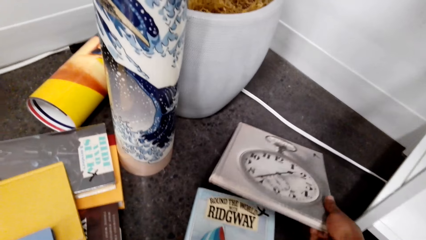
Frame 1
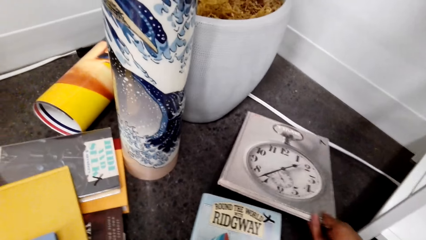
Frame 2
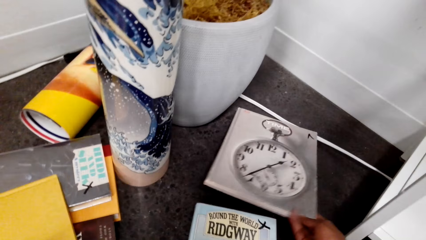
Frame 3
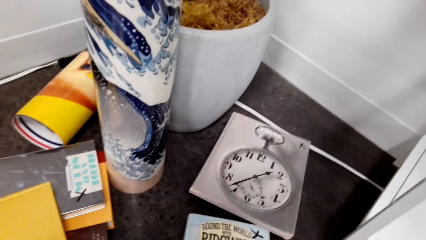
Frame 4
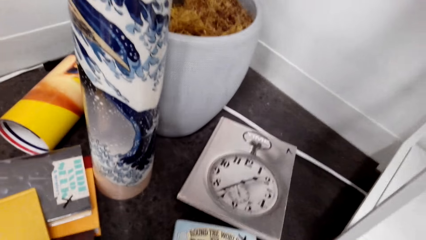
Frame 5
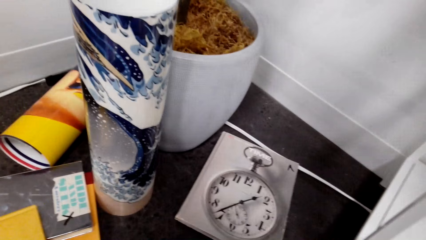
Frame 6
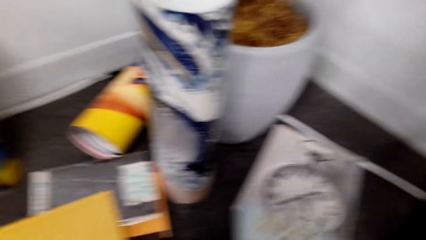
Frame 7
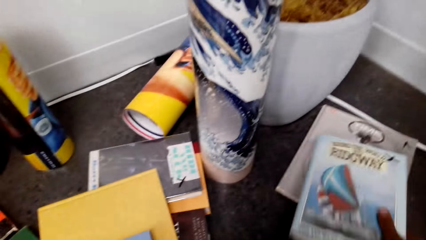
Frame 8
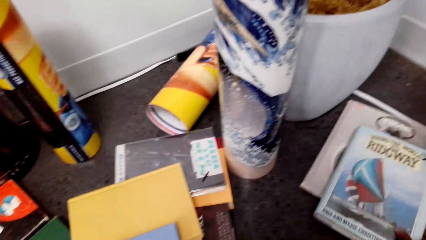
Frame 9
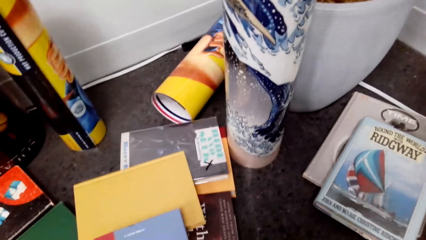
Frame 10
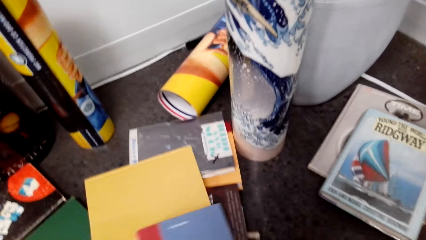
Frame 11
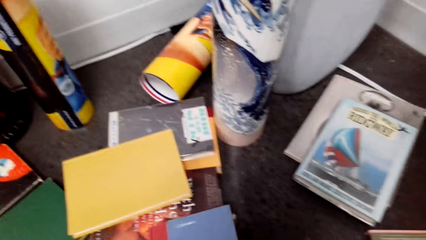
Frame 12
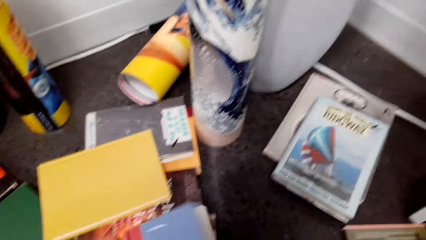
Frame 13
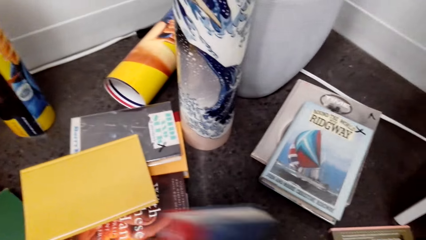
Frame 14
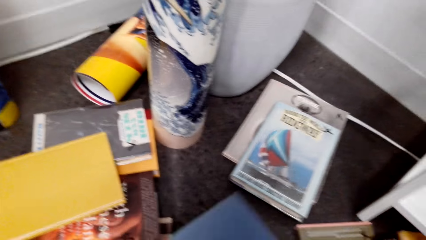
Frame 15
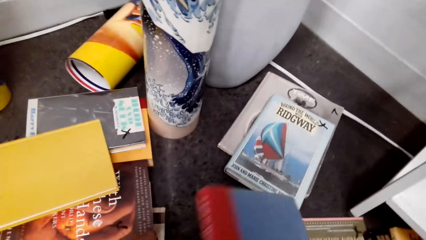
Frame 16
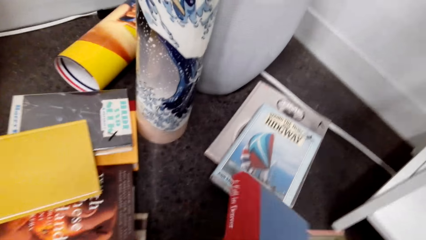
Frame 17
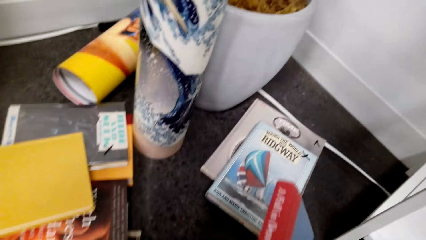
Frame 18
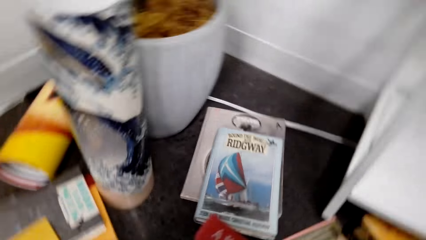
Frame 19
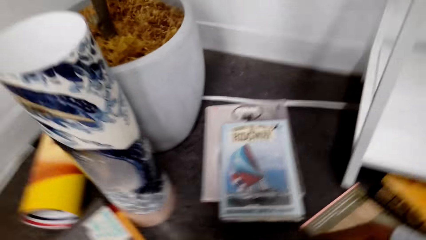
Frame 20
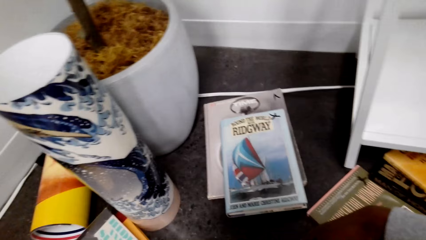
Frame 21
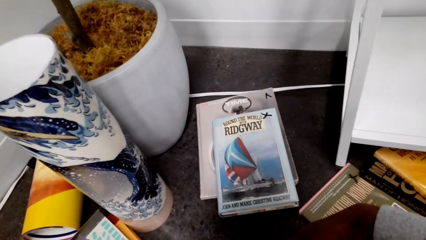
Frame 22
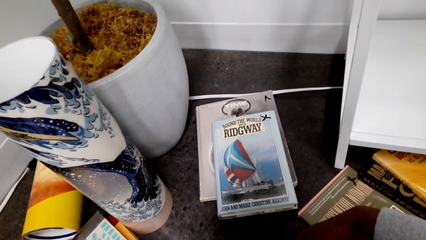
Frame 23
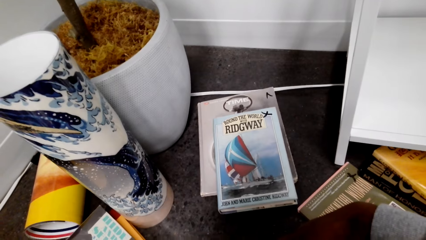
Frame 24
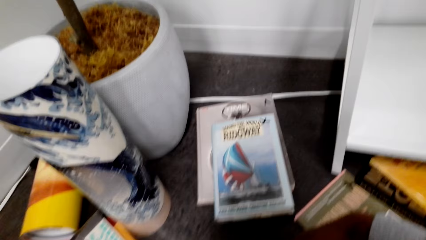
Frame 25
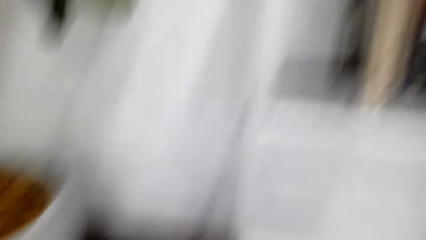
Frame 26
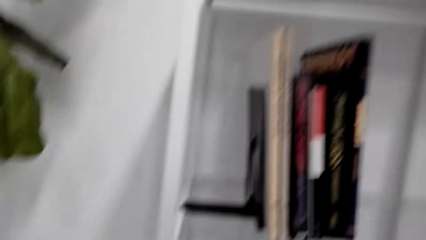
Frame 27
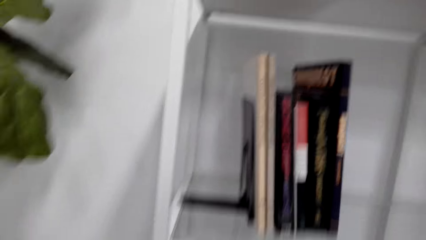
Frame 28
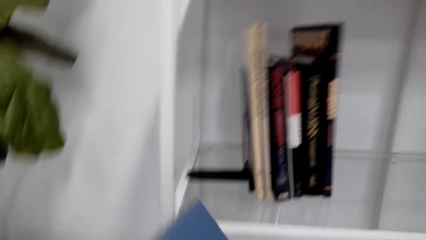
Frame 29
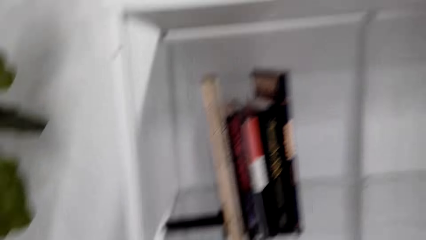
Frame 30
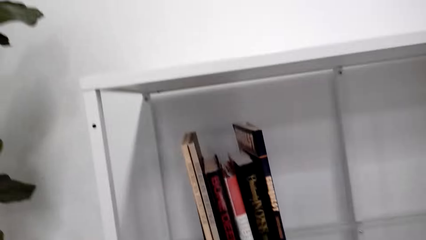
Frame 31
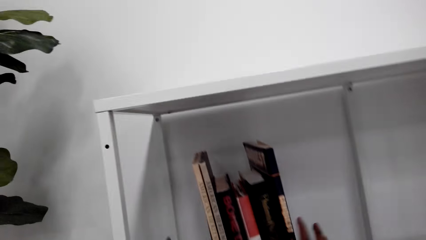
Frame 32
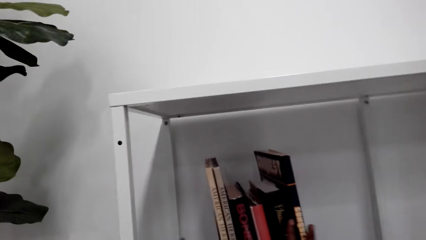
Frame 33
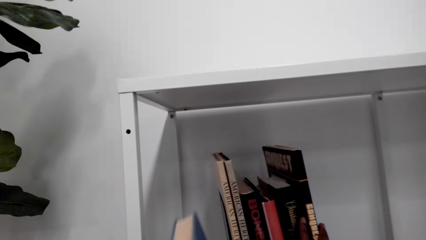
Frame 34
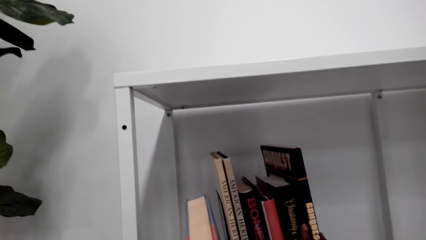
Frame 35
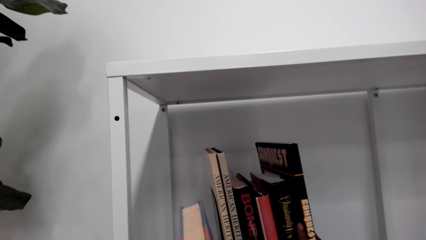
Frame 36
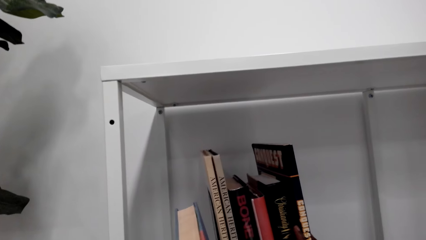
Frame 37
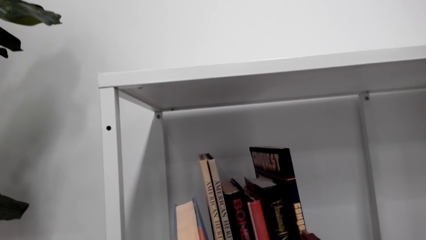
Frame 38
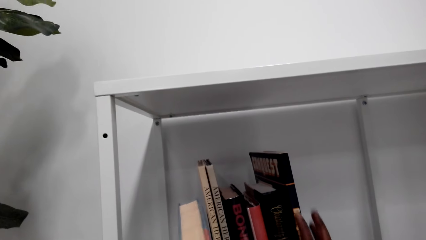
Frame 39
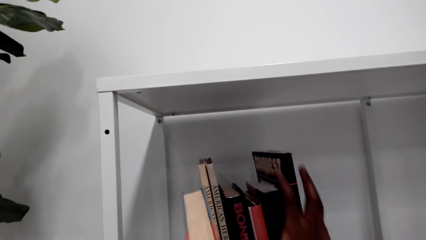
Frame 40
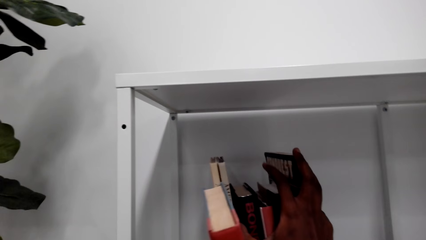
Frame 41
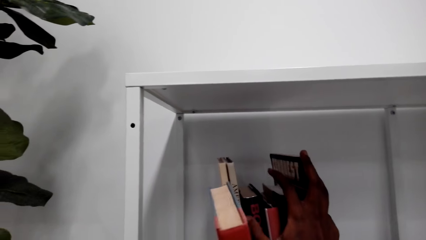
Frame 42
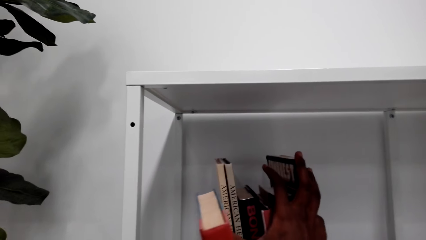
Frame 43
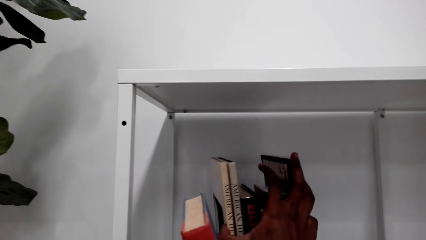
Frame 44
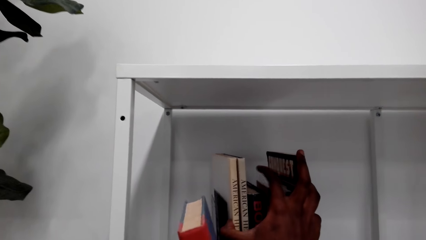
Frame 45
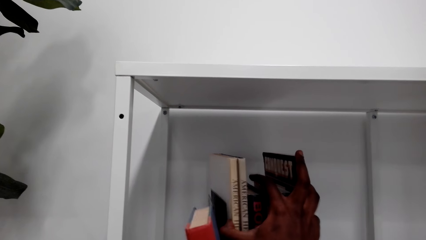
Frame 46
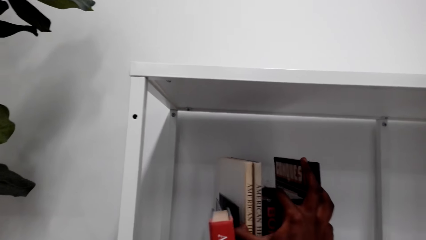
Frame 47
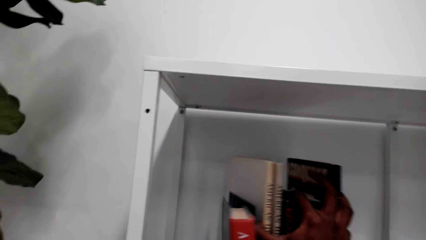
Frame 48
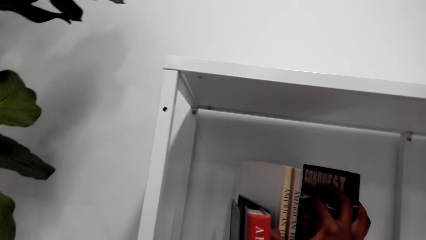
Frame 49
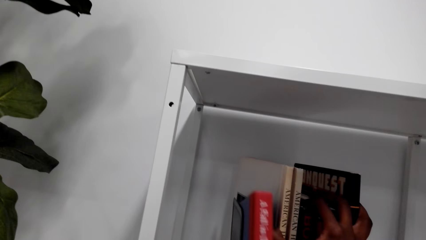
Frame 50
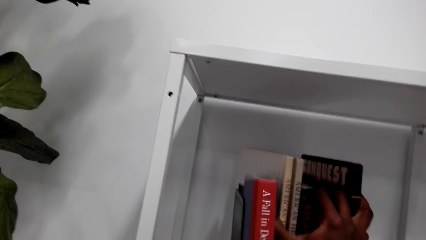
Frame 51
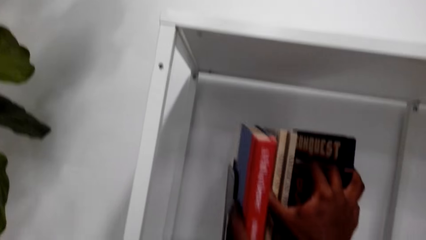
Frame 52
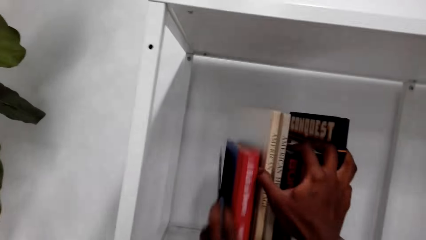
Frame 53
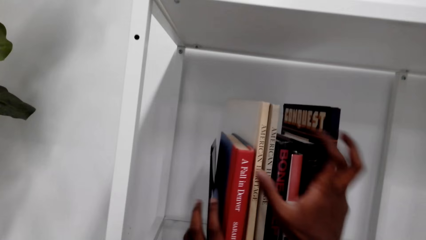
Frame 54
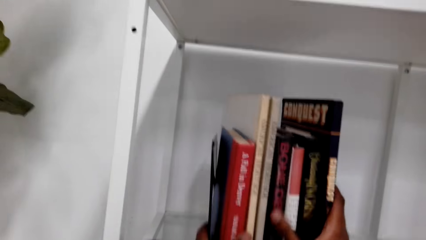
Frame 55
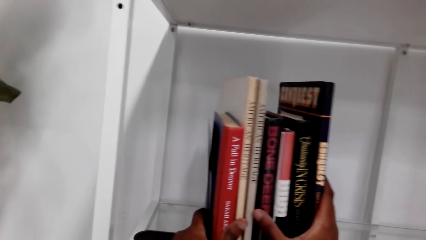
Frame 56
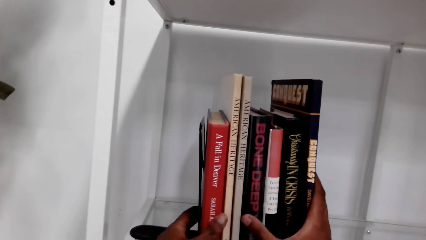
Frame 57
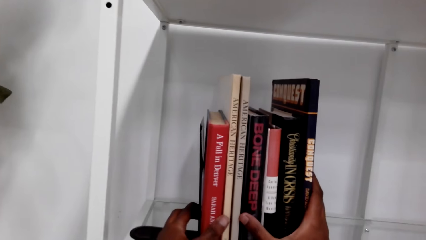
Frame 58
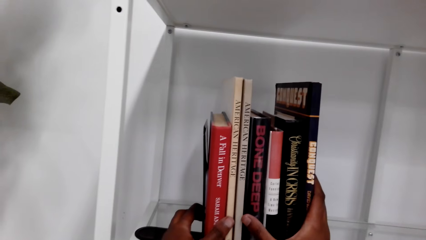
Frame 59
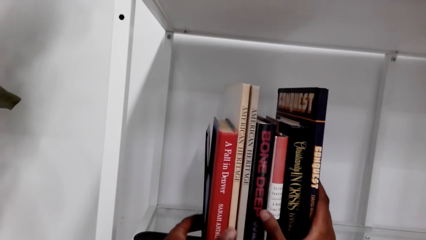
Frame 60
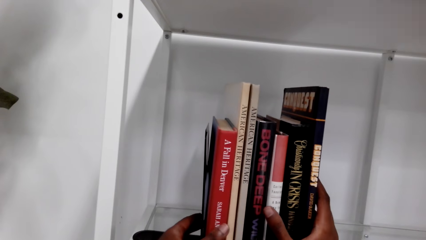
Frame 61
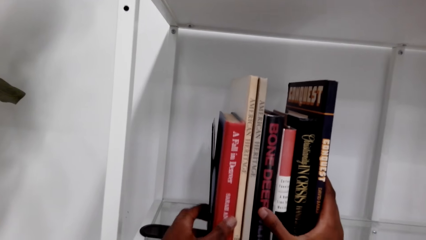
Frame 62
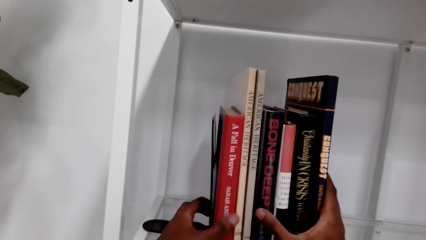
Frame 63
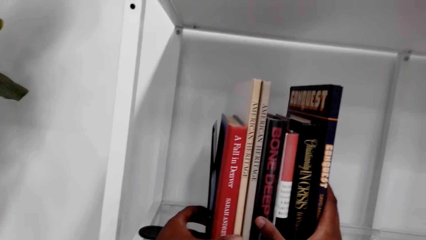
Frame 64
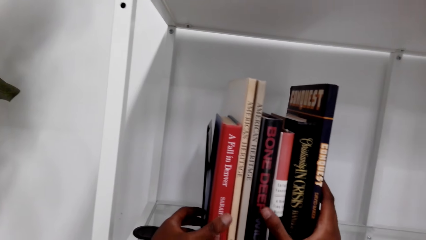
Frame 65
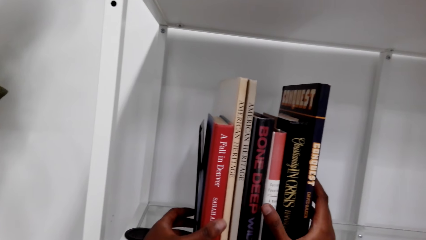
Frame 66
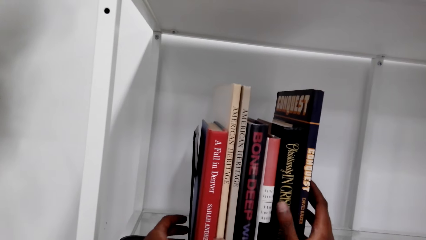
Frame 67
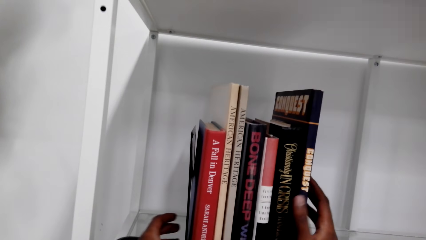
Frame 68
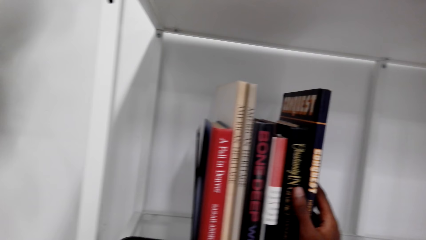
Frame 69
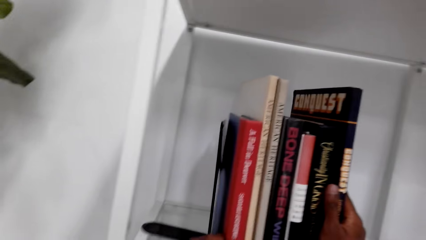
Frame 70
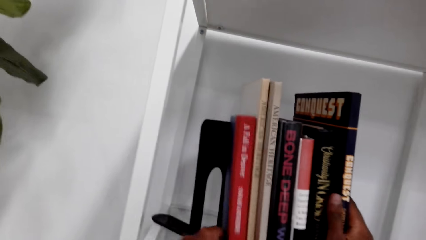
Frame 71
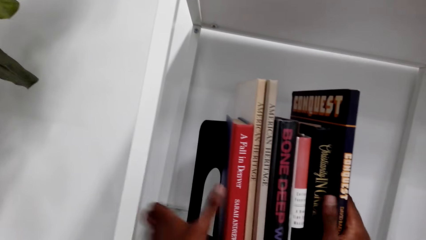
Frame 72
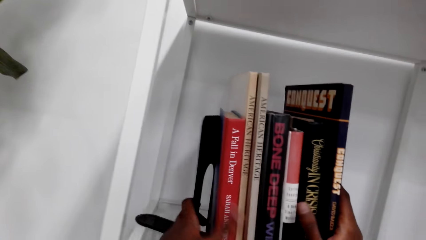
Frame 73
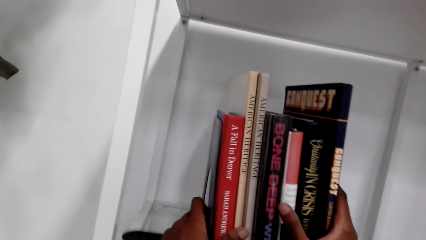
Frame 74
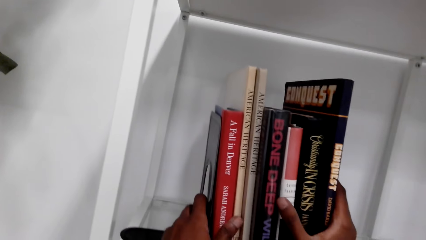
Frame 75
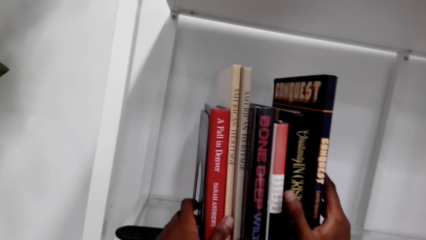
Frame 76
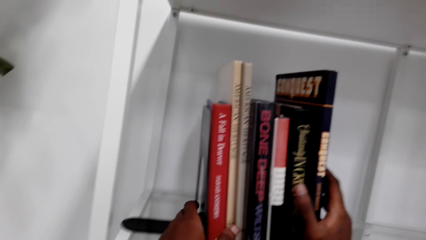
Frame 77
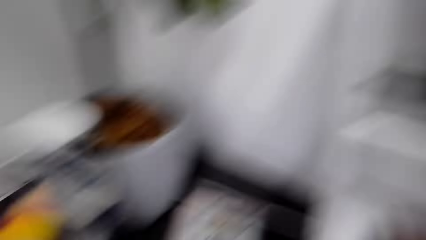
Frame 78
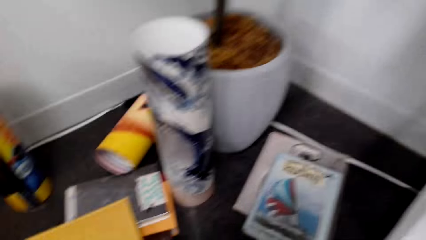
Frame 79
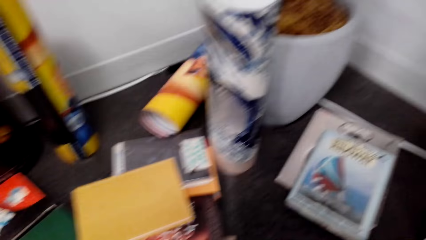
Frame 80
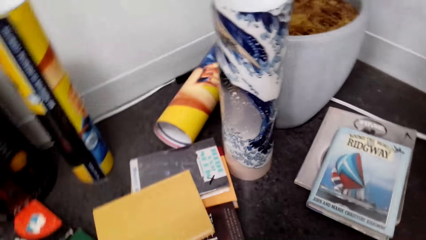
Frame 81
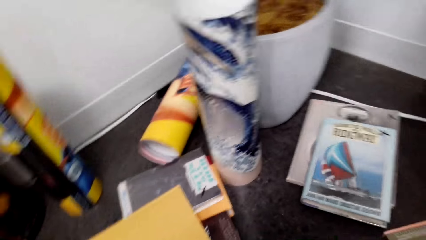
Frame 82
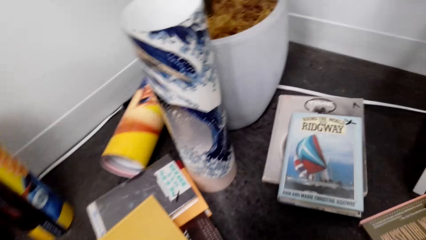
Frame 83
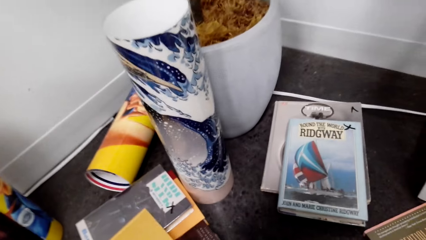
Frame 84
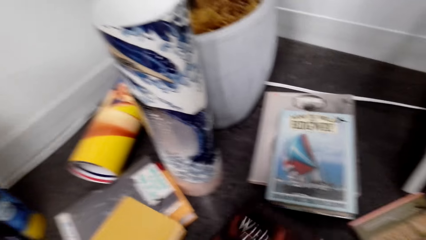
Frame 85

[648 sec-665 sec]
The camera wearer places the book on the floor. They move the book on the table. They pick a book from the floor. They touch the books on the floor. They put the book on the shelf.
